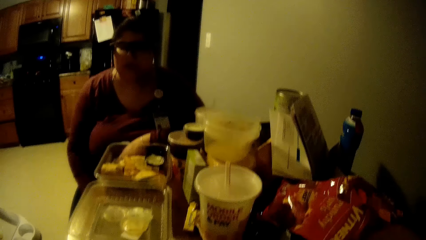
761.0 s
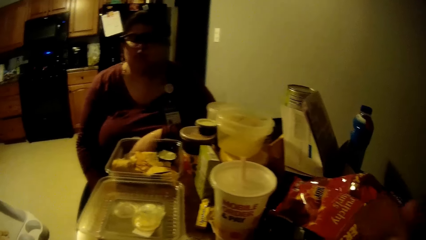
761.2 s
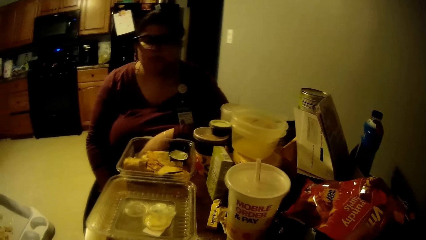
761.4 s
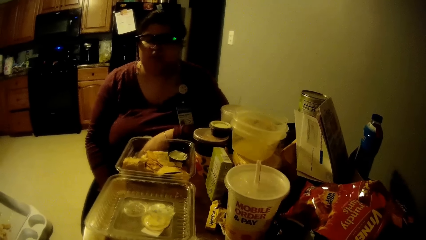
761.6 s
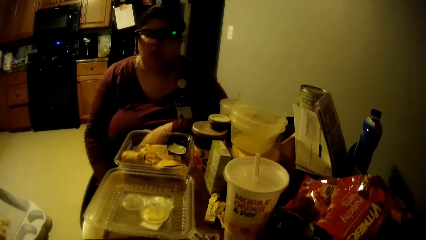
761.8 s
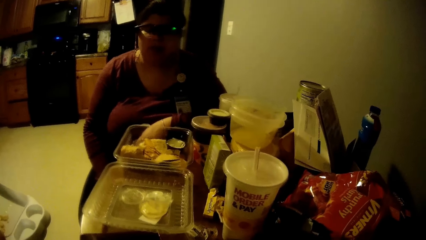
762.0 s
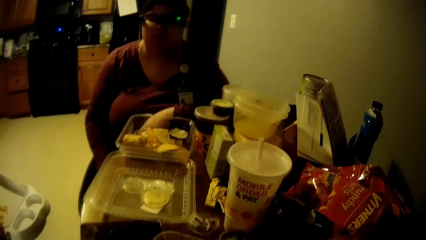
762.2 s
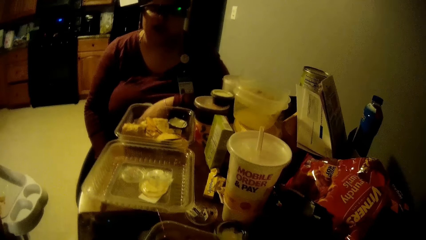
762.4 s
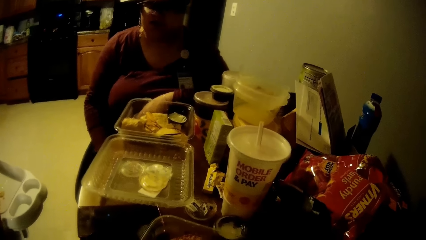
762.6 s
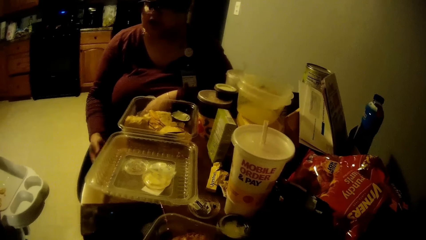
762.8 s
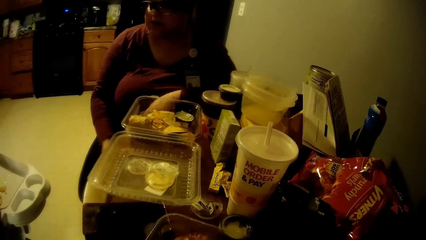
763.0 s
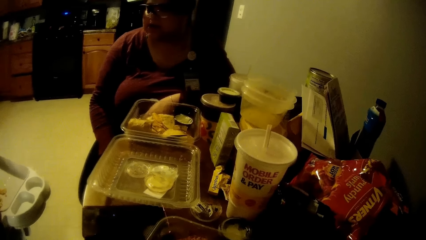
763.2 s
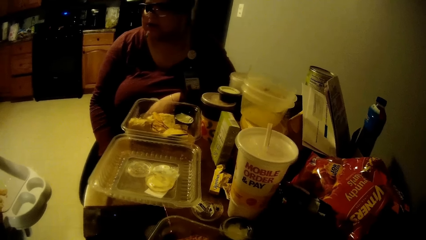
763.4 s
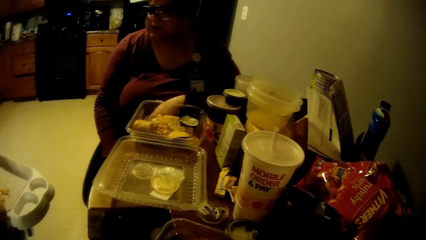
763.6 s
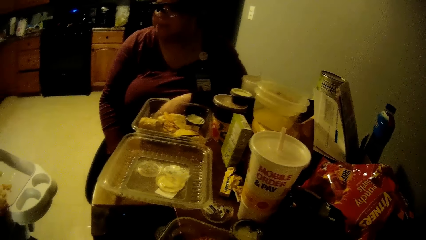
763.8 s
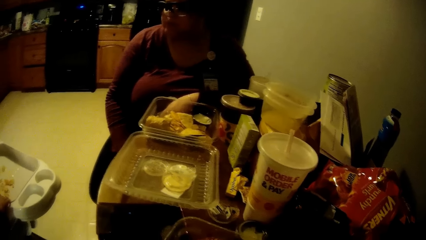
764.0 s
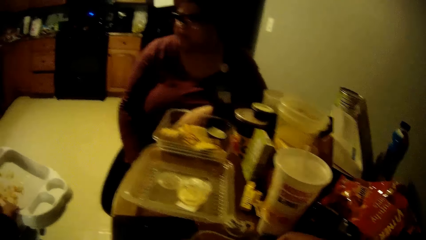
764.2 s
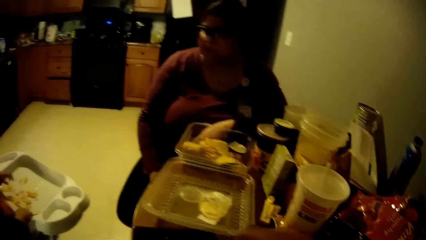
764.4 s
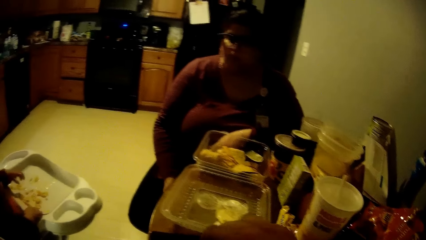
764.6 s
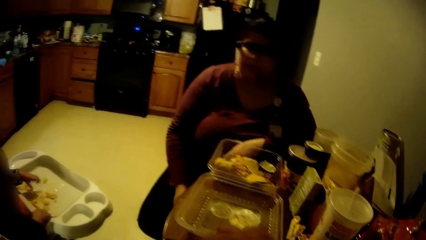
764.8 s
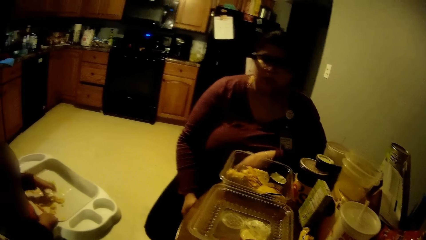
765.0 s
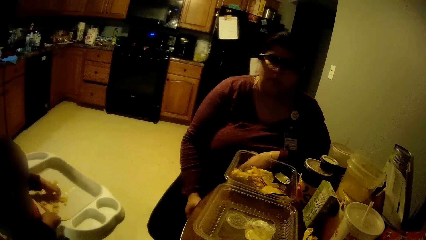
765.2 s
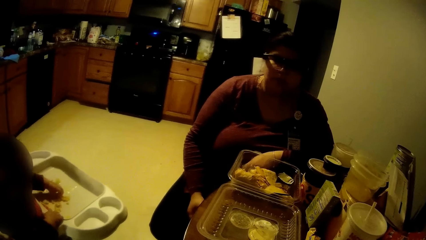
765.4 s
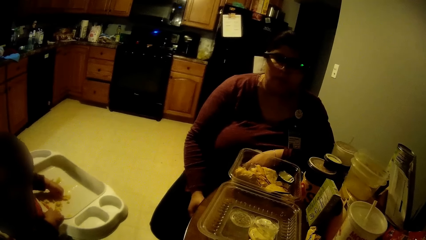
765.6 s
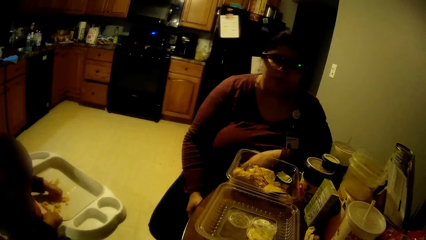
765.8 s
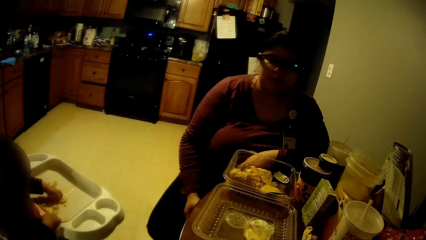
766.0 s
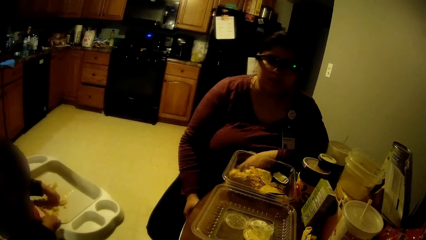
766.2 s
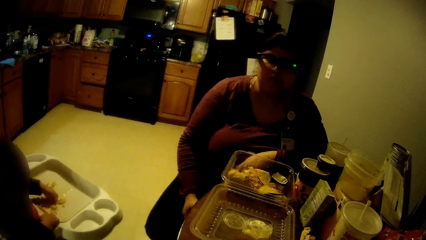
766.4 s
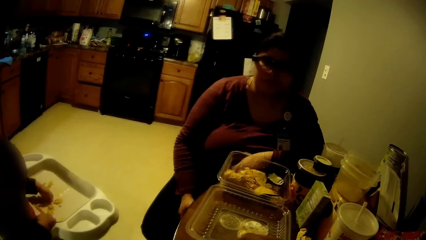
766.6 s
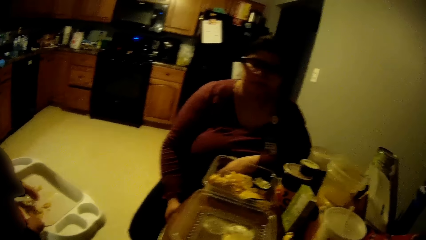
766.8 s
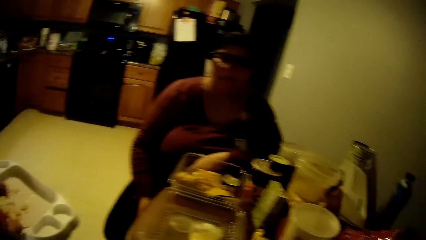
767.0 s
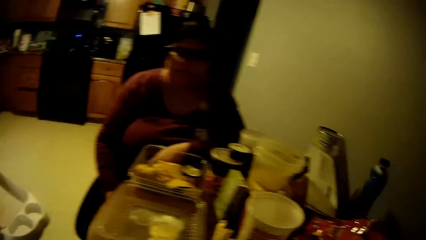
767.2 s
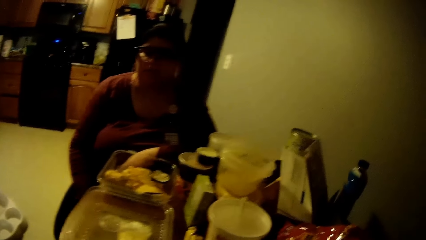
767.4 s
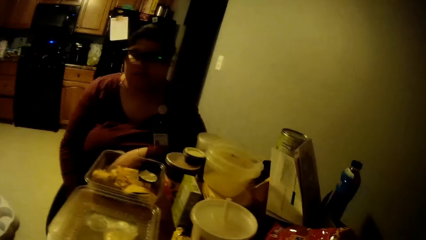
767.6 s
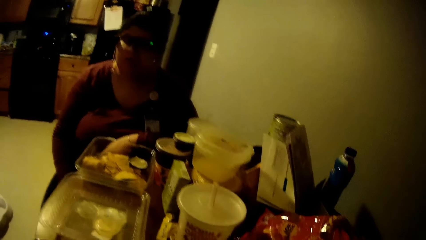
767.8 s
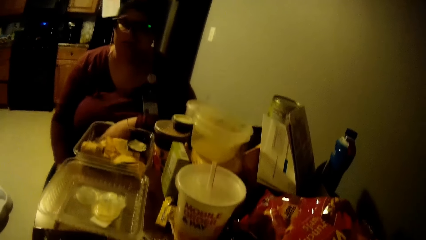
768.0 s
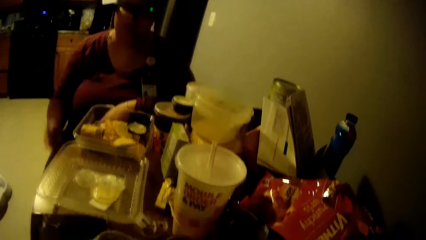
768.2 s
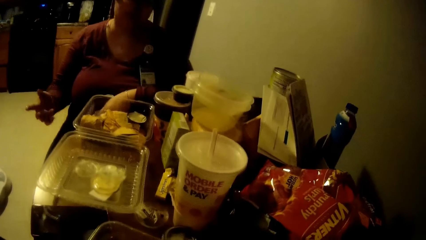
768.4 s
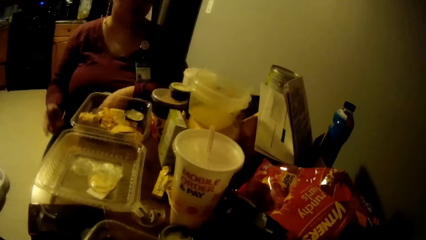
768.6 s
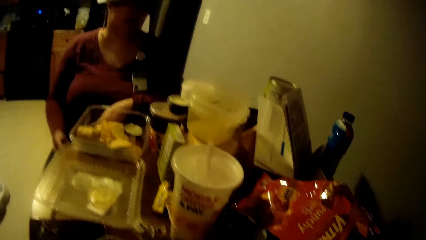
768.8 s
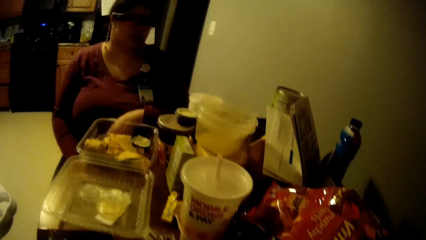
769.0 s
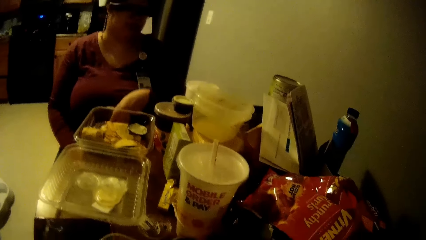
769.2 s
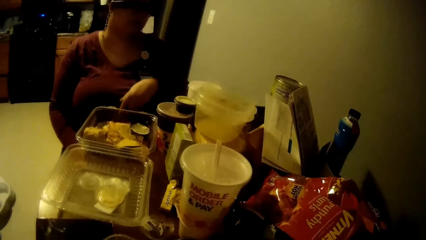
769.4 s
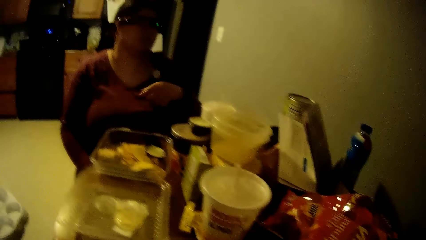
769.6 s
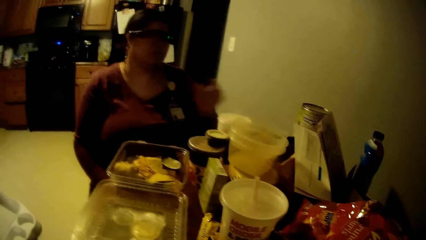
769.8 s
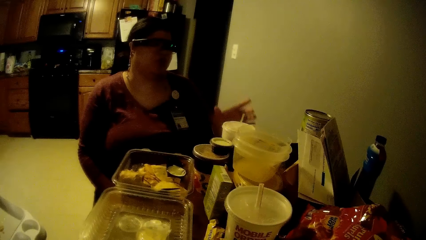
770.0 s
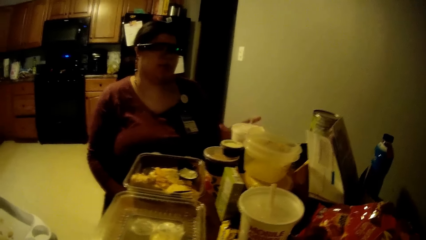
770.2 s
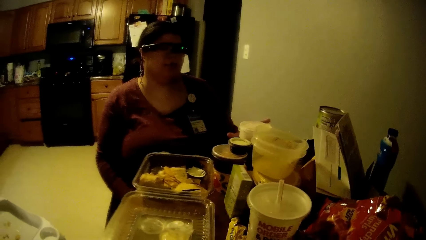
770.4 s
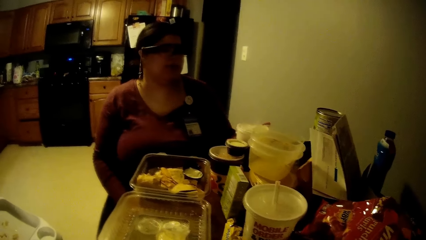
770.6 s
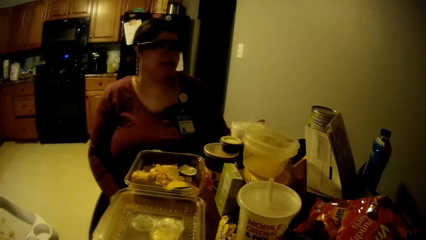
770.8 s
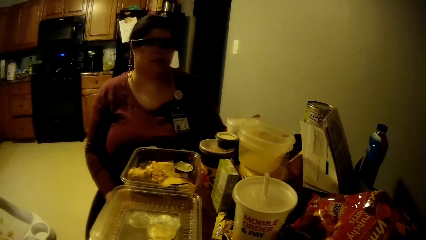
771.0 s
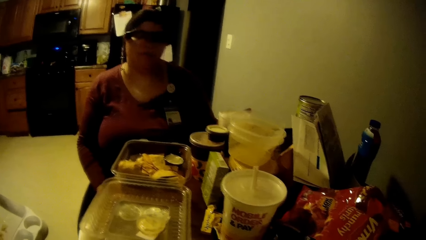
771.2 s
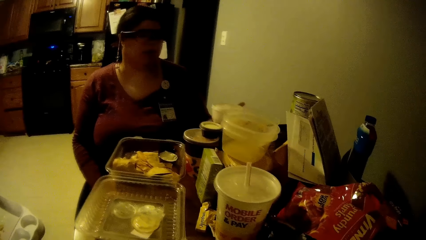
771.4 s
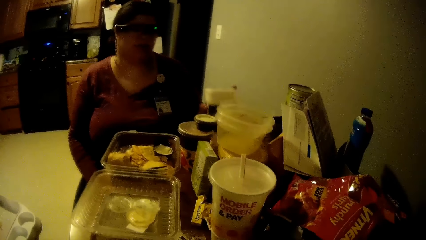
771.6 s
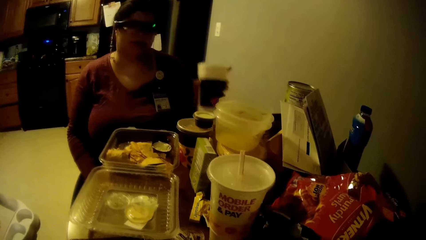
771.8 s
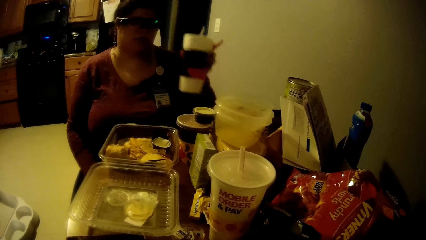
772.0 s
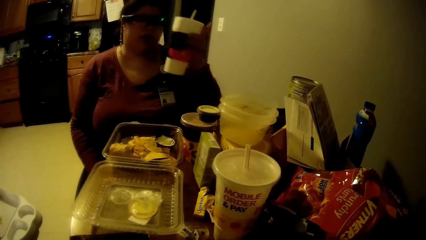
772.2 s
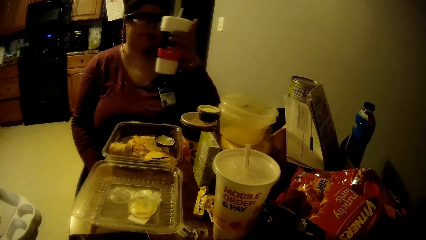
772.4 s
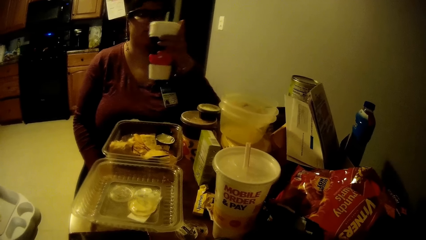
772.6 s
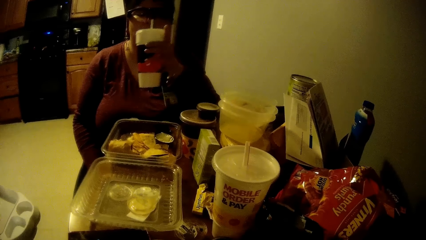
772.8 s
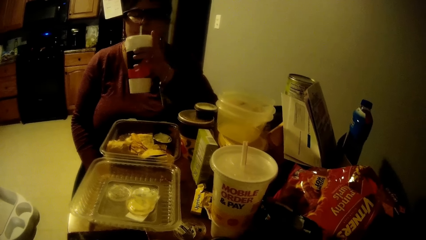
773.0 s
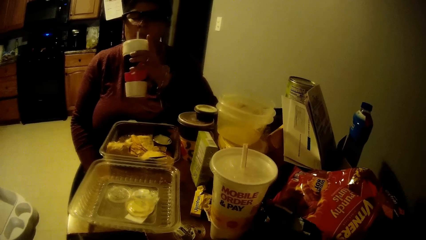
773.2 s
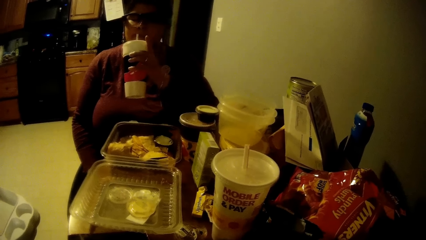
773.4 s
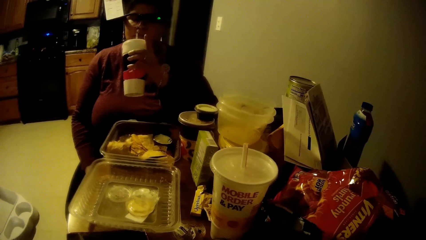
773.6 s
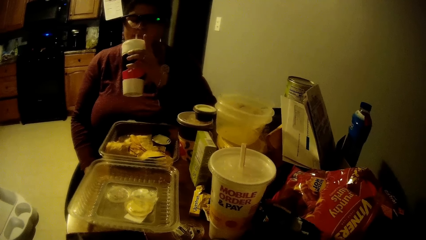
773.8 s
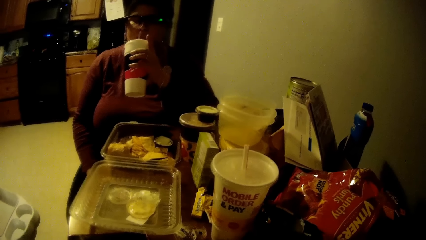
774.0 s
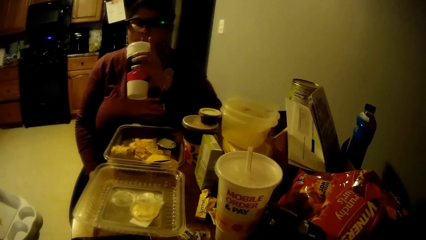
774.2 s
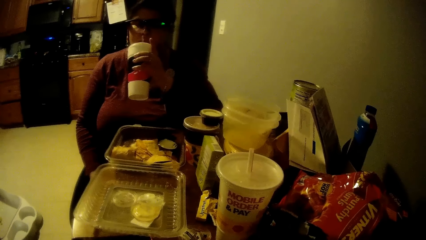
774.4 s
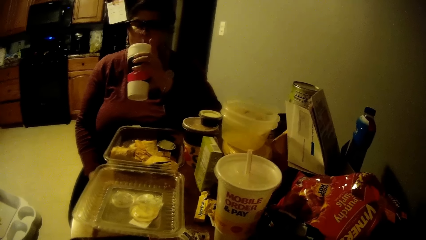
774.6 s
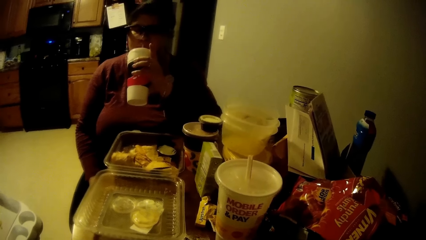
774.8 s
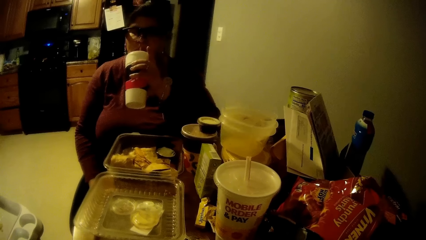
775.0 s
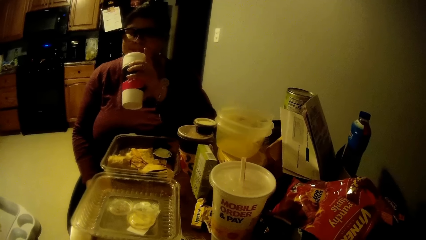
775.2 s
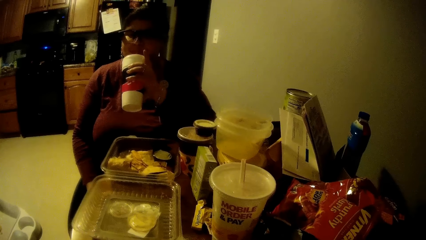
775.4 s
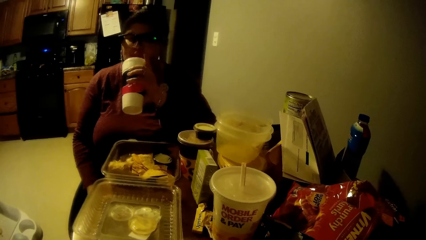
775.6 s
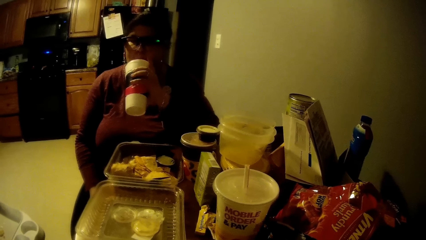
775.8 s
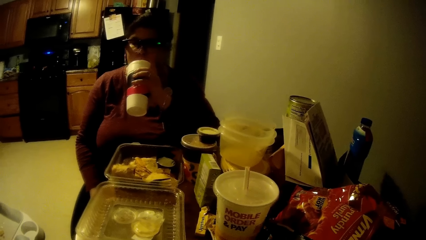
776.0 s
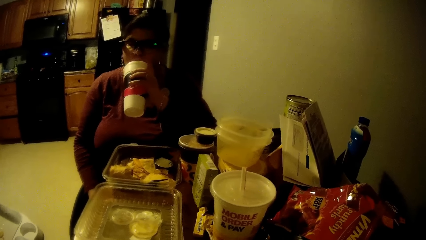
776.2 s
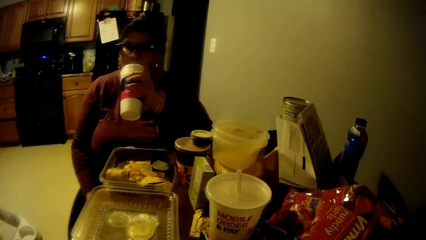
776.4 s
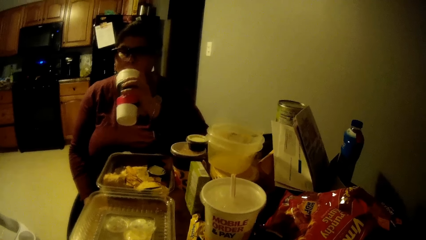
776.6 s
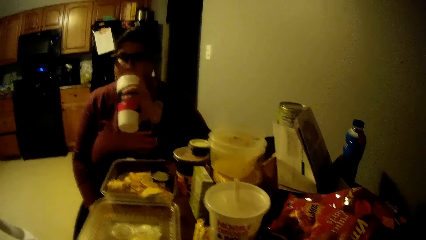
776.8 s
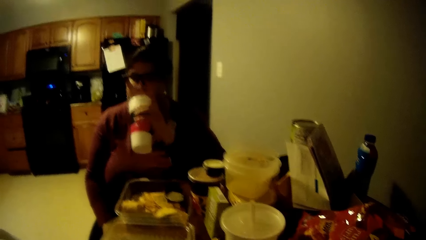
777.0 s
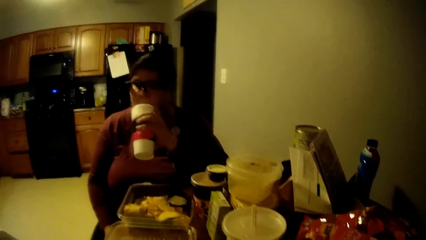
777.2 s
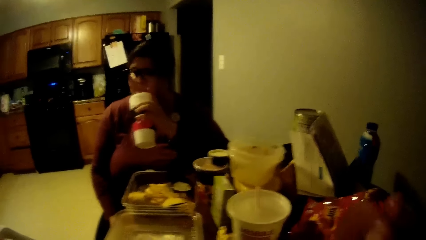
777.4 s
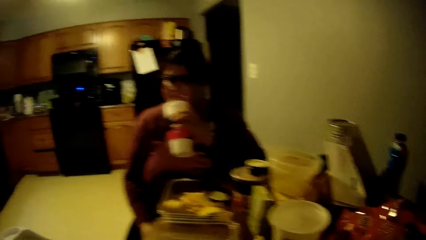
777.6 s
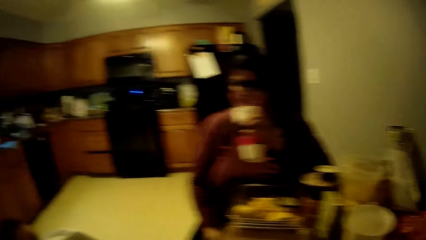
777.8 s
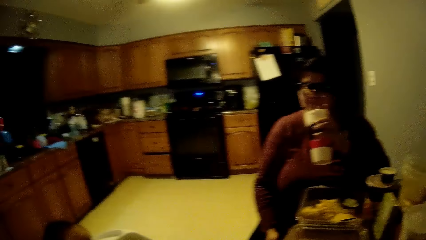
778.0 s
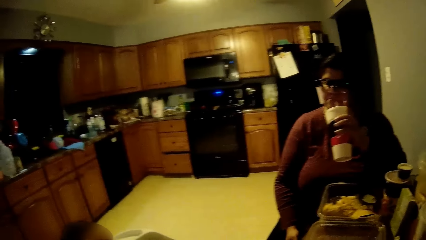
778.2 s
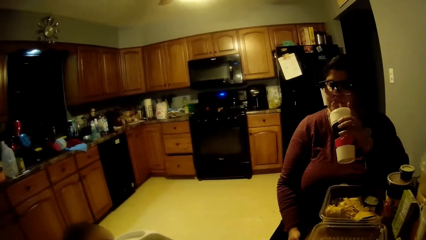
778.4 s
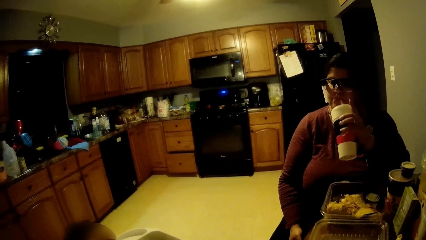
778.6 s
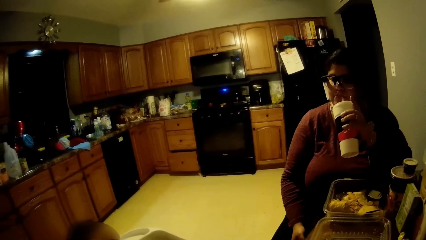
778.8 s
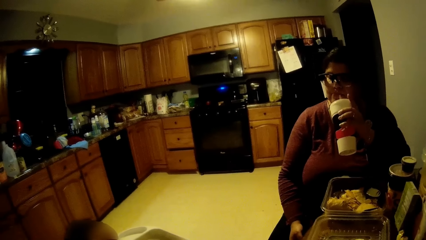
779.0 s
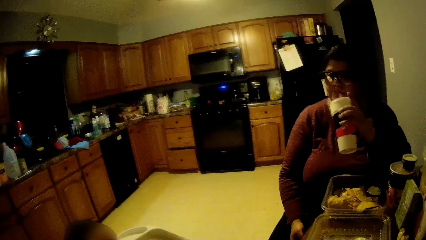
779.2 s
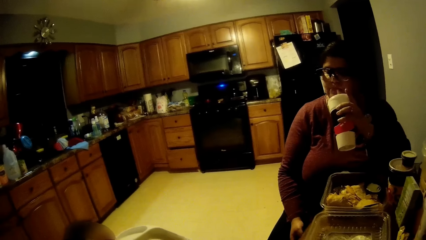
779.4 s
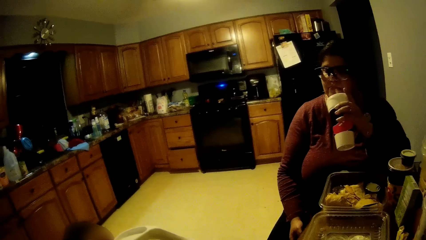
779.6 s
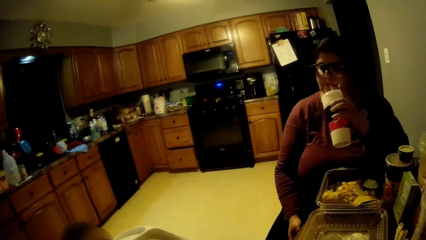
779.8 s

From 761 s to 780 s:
The baby eats from the feeding chair with his right hand. The woman picks up the cup of soda with her left hand from the table. The woman drinks from the cup of soda in her left hand.
